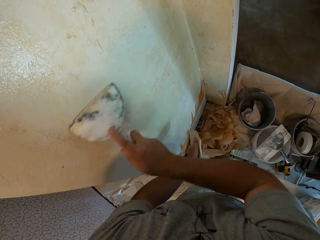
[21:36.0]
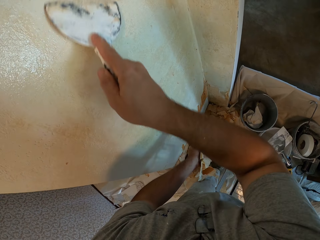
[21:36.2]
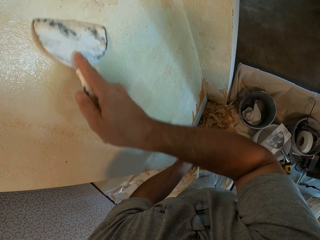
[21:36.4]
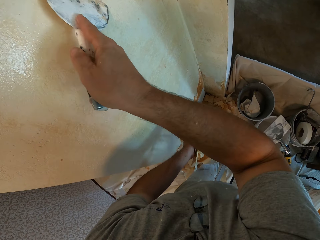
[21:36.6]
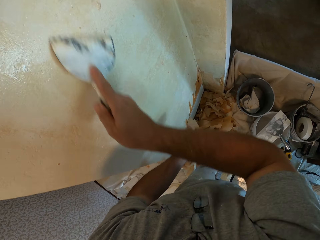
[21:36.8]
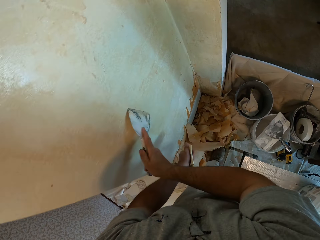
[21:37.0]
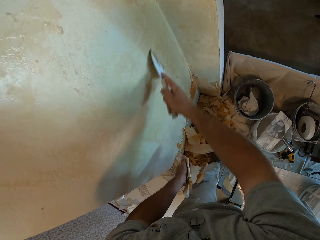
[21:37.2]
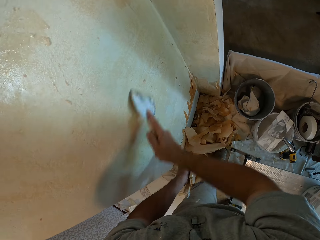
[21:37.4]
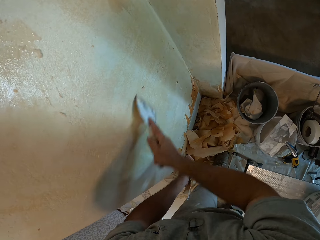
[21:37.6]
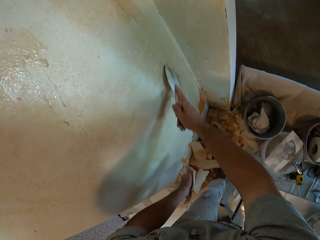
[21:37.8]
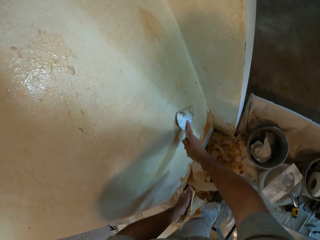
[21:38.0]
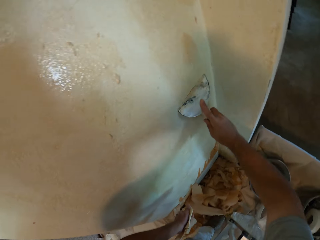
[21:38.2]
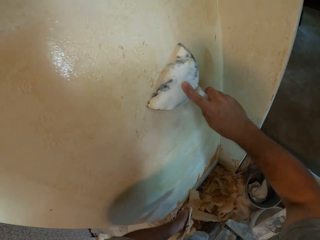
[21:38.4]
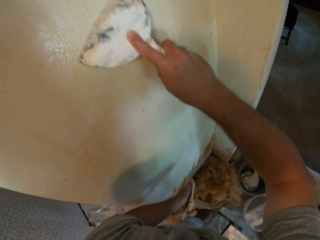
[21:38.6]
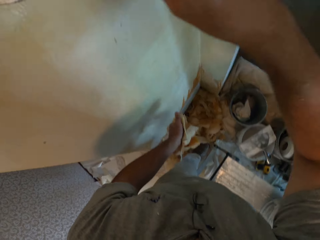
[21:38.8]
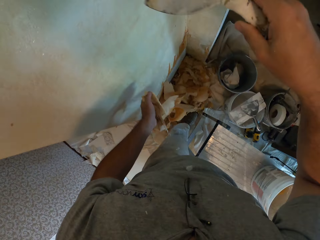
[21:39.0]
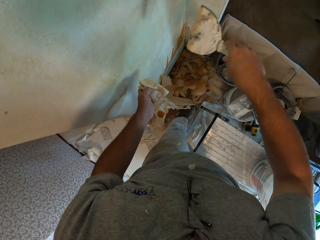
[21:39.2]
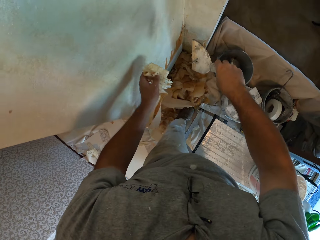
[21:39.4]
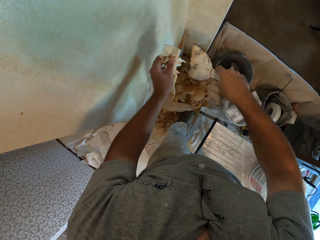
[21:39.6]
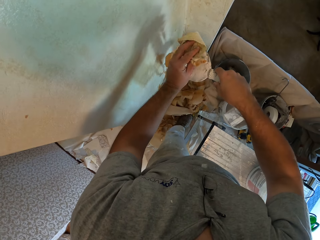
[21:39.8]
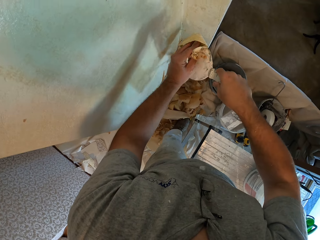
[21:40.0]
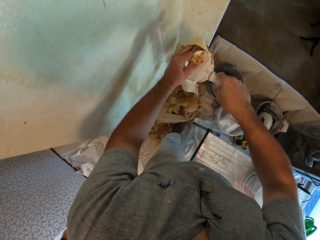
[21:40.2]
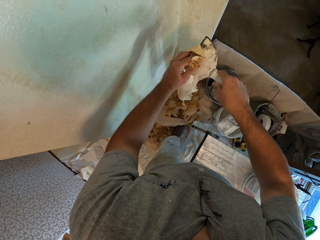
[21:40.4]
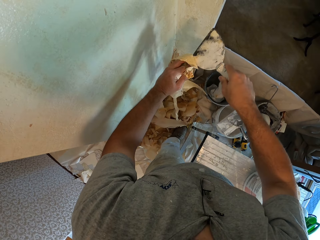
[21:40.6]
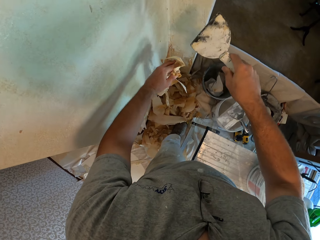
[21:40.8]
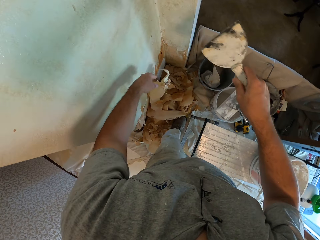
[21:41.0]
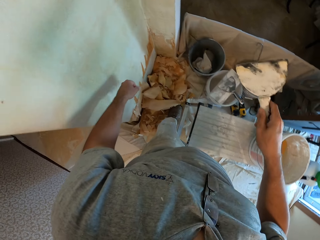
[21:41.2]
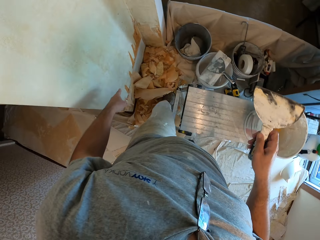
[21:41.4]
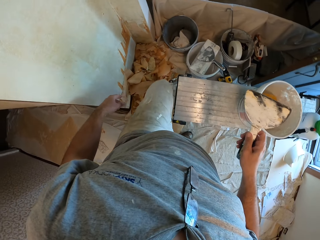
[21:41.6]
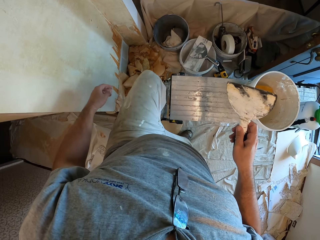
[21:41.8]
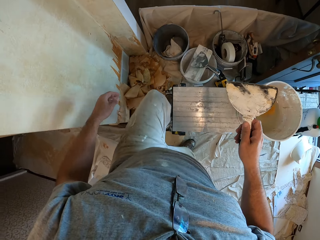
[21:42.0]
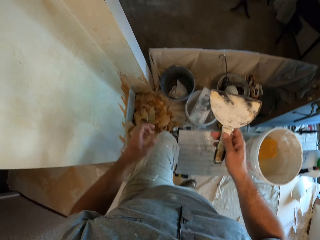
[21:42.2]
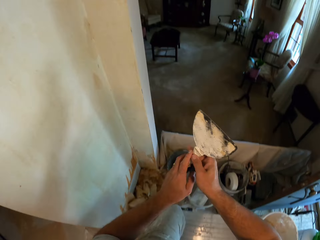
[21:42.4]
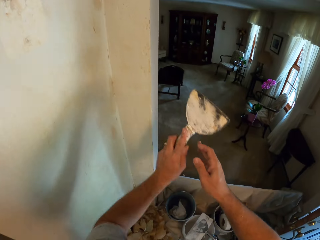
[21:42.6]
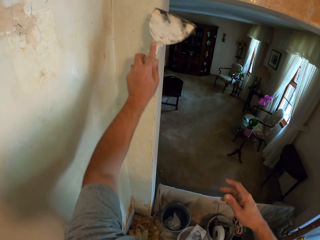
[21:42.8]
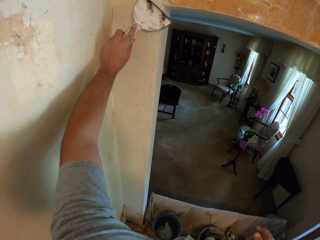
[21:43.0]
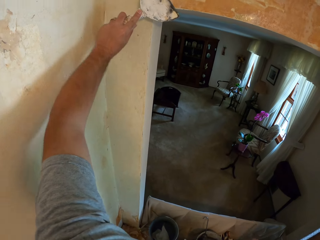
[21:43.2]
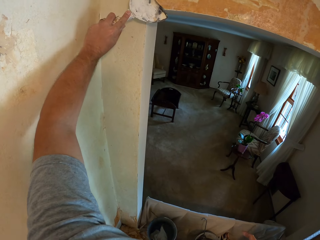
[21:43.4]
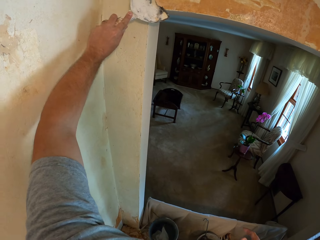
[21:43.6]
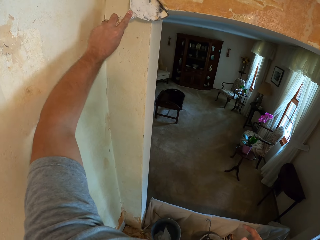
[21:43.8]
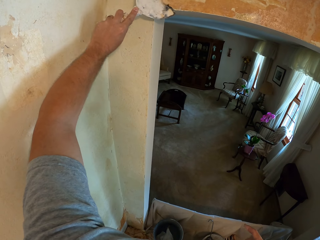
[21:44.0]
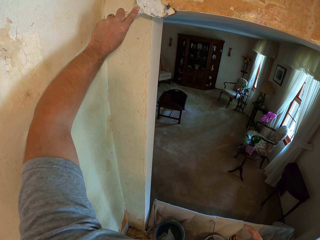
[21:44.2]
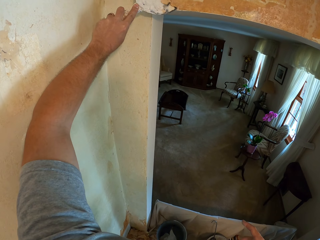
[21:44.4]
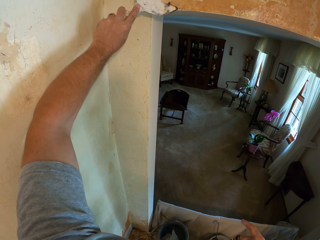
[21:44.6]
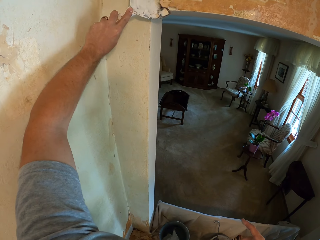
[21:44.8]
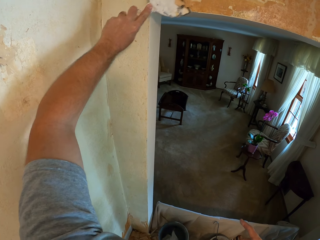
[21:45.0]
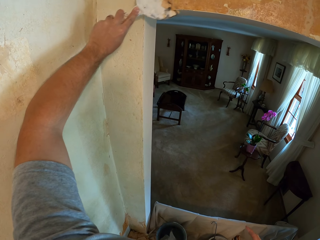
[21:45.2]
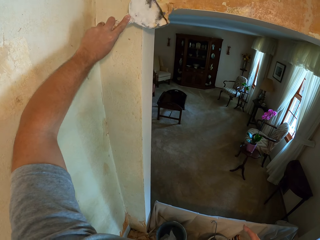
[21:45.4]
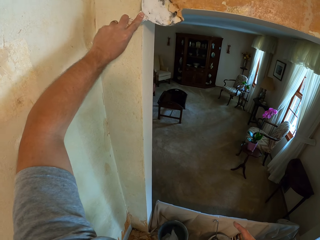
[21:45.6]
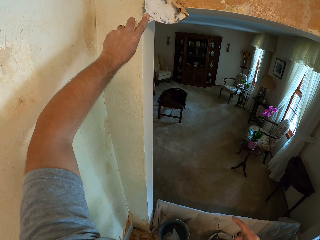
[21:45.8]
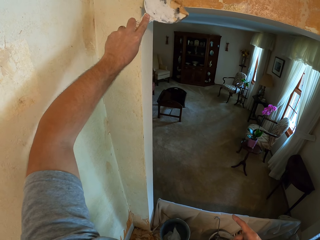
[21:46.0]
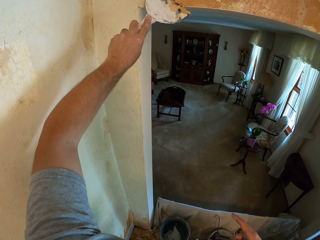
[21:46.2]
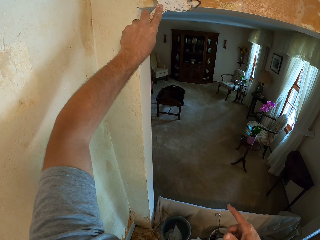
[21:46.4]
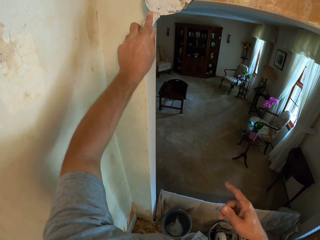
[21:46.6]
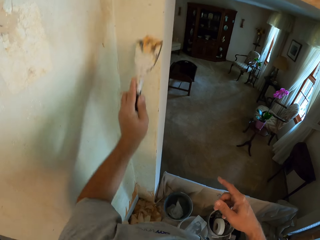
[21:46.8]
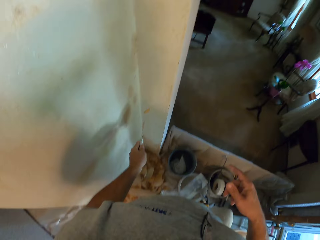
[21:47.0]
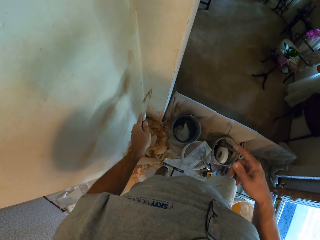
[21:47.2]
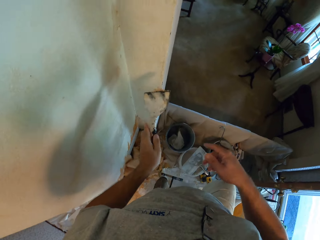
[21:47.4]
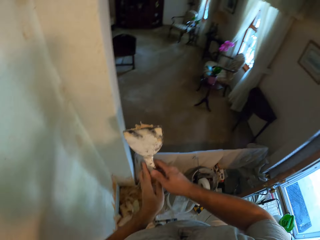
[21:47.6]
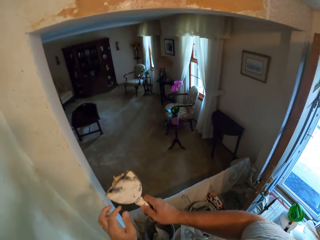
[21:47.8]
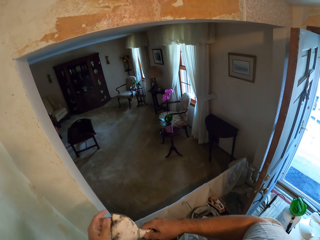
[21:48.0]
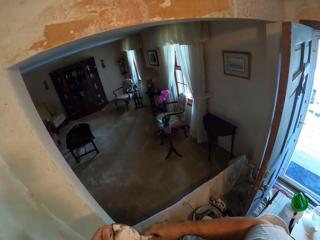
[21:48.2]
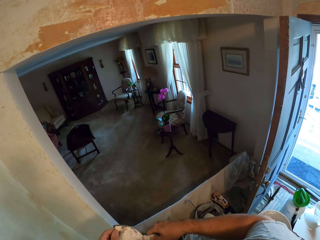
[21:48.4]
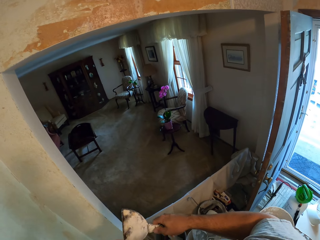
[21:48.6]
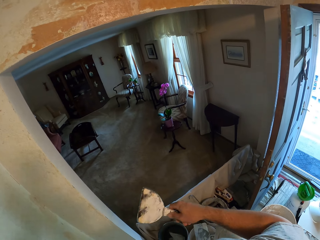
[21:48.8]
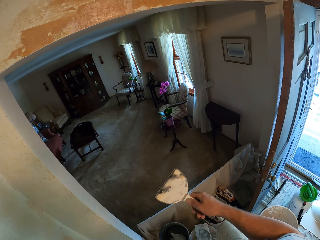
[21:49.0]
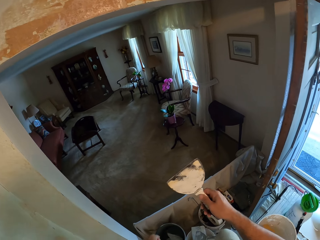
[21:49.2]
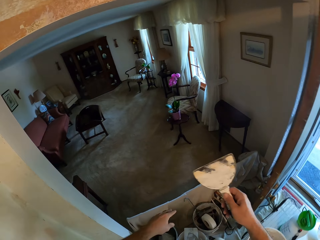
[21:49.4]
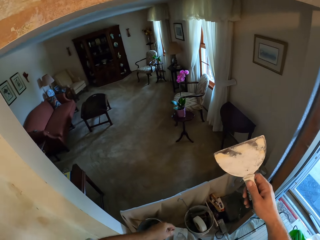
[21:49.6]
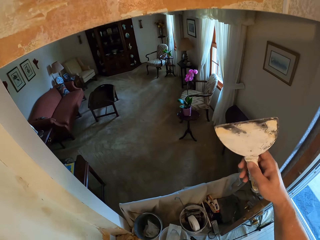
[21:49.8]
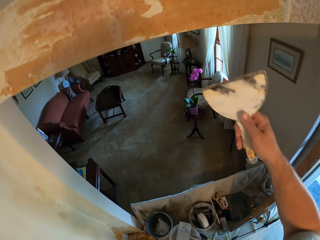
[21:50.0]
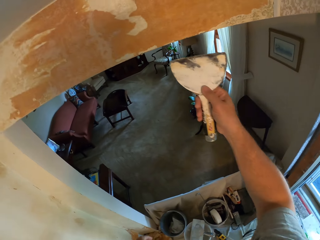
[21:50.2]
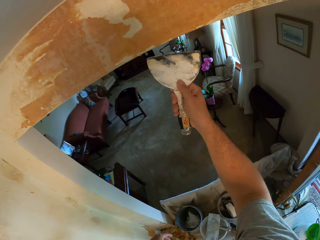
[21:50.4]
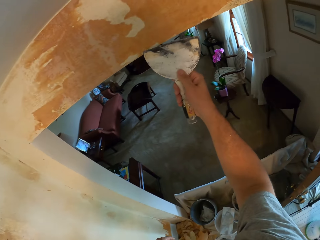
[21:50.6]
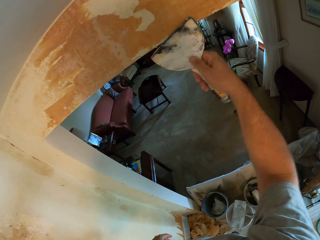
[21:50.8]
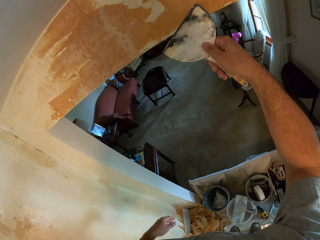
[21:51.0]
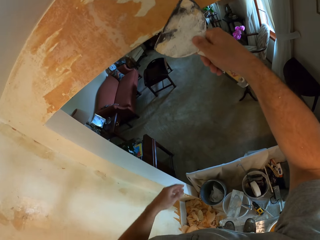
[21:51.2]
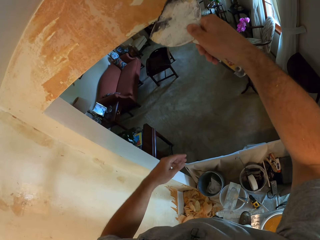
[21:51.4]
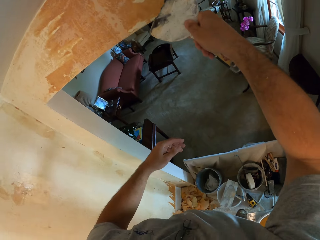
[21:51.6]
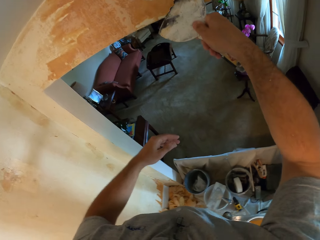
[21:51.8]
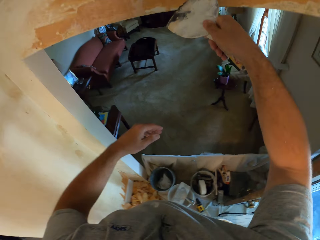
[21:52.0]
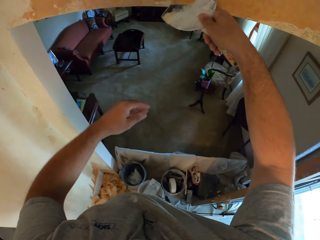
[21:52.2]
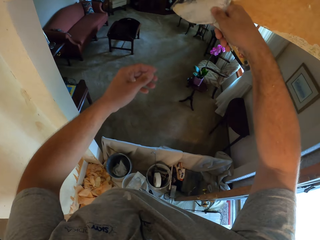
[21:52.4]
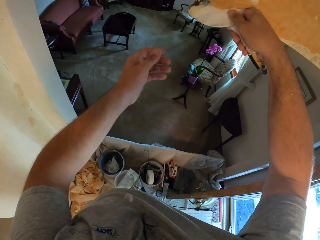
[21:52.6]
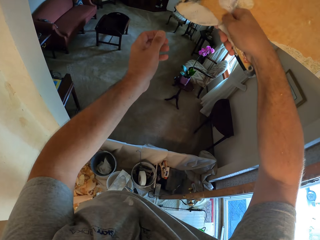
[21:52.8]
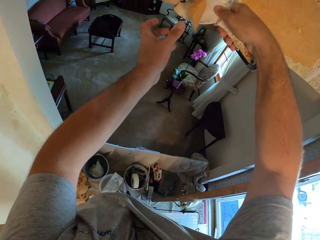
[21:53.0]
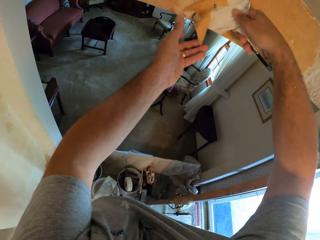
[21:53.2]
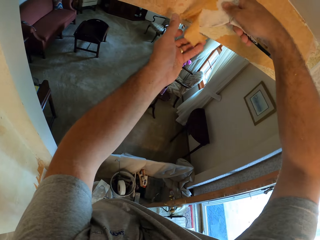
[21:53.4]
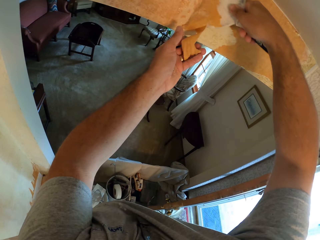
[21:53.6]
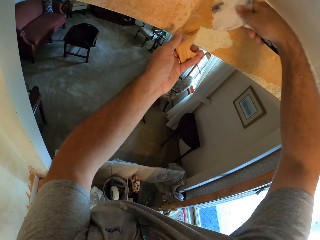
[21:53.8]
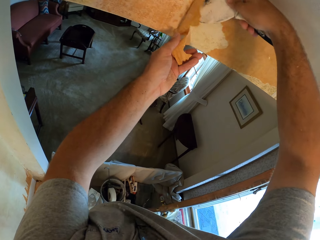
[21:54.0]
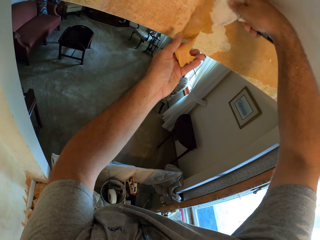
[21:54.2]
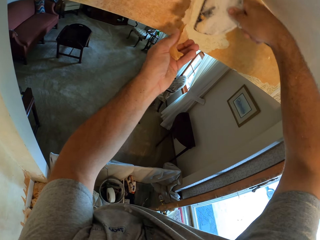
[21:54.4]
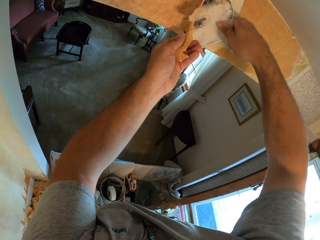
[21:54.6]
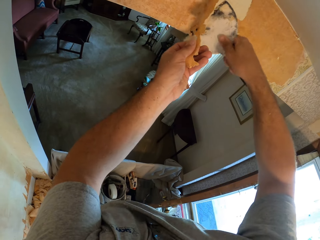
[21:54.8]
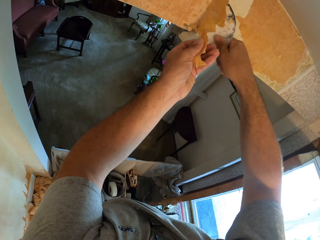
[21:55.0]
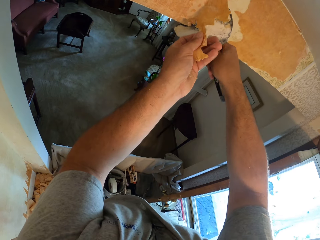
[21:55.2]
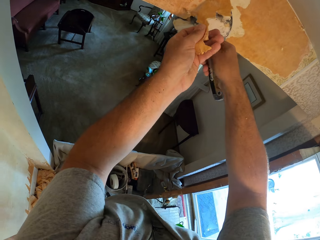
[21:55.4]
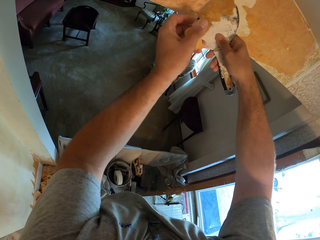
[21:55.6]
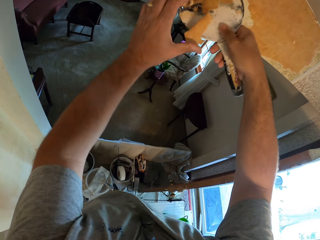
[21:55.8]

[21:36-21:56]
The camera wearer wipes the wall scraper or putty knife with the wall wrap. They drop the wallpaper in the left hand on the floor. They scrape the top of the wall with the putty knife. They remove the wallpaper using the wall scraper. They wipe the putty knife. They scrape the wall.

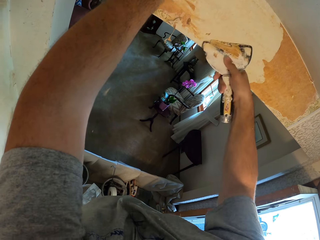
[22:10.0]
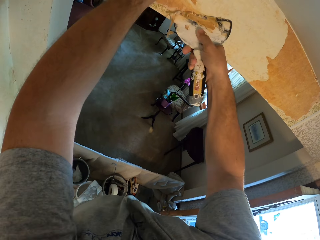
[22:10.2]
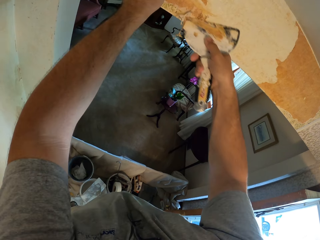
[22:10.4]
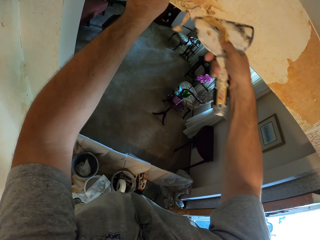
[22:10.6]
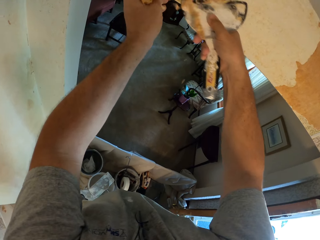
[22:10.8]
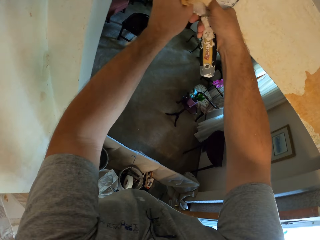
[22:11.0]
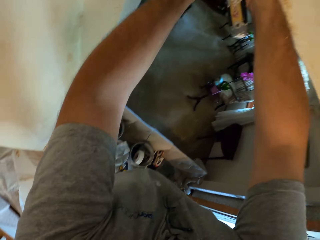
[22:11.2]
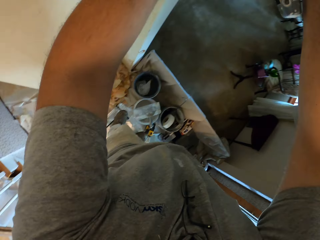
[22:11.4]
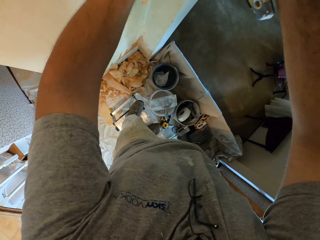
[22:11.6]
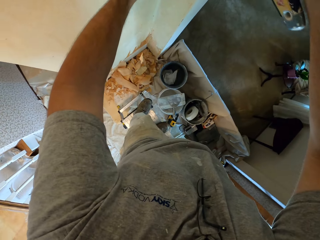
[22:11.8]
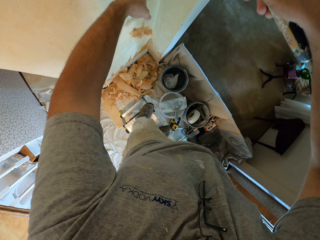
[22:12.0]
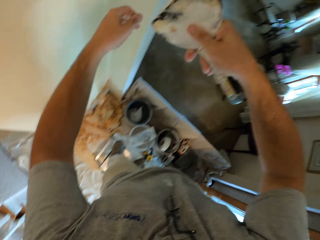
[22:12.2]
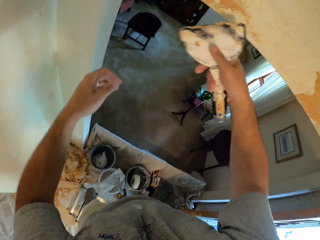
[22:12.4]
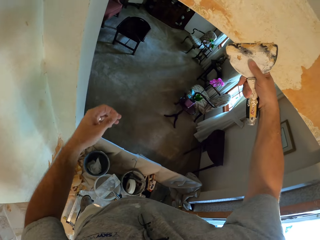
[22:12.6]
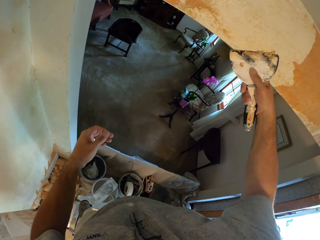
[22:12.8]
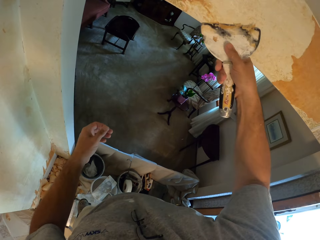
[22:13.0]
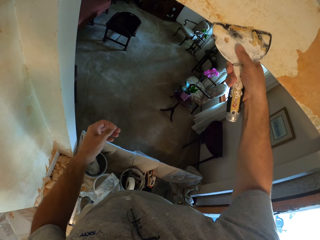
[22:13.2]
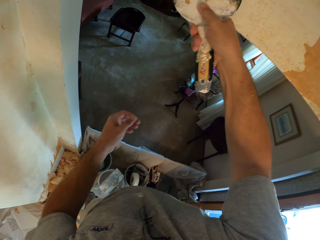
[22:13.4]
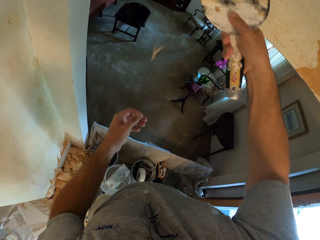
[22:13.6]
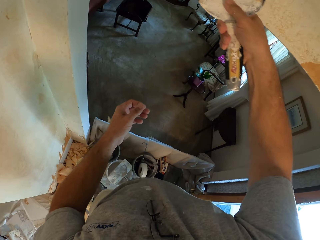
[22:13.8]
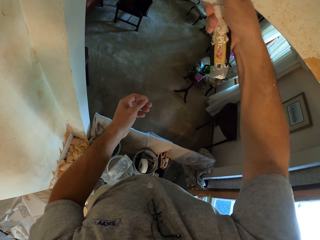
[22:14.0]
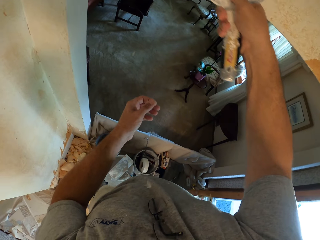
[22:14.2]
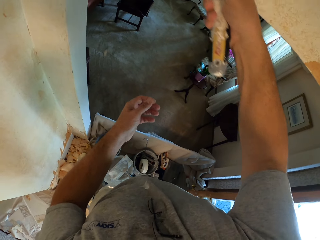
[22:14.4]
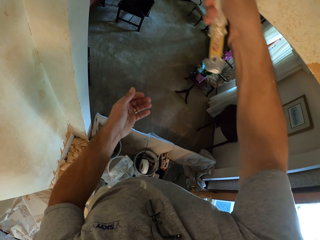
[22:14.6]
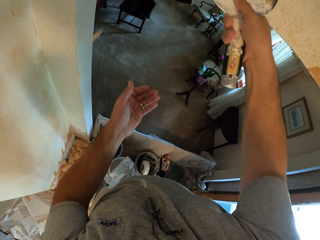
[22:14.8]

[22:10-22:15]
The camera wearer drops the wallpaper on the floor. They remove the wallpaper using the wall scraper. They scrape the wall.
